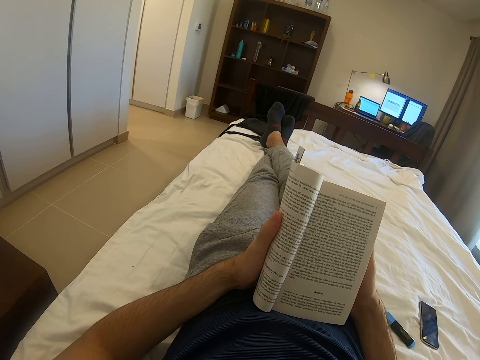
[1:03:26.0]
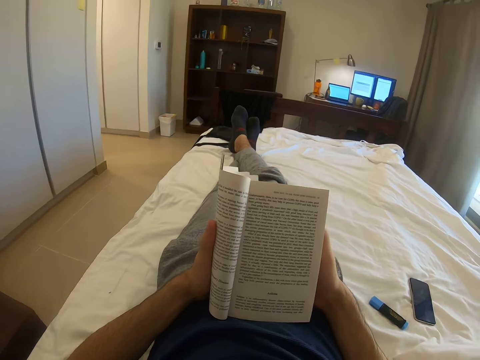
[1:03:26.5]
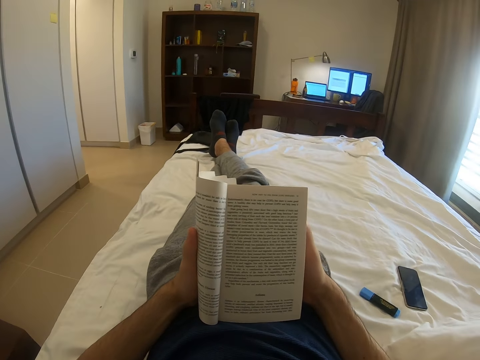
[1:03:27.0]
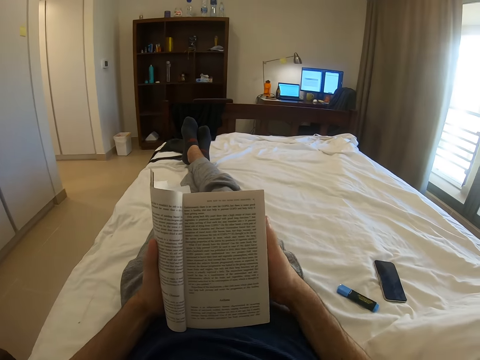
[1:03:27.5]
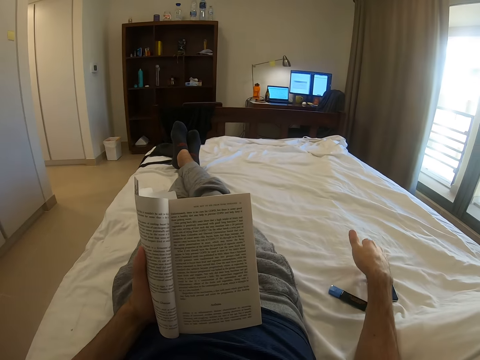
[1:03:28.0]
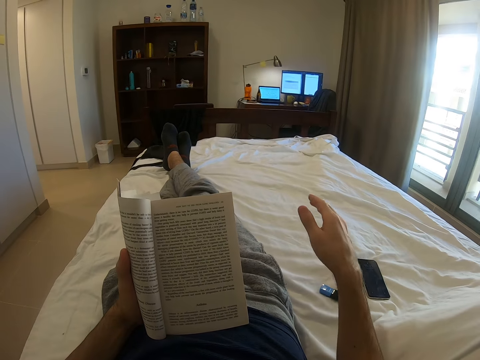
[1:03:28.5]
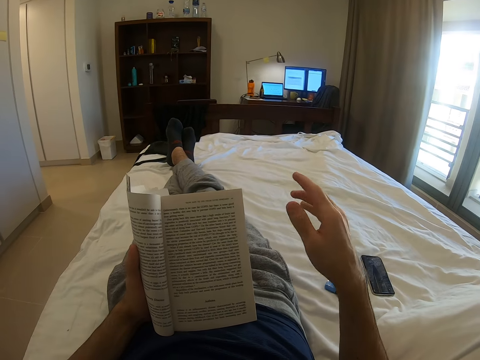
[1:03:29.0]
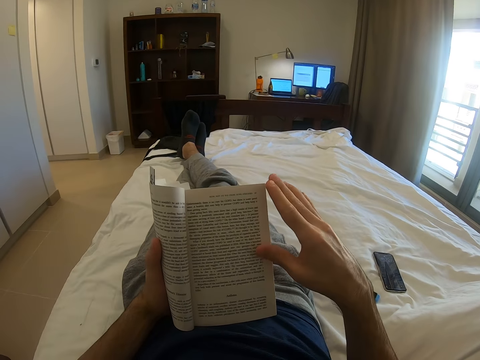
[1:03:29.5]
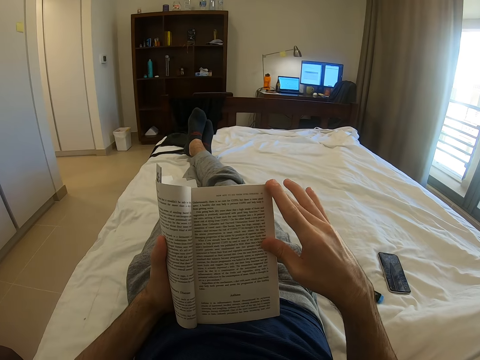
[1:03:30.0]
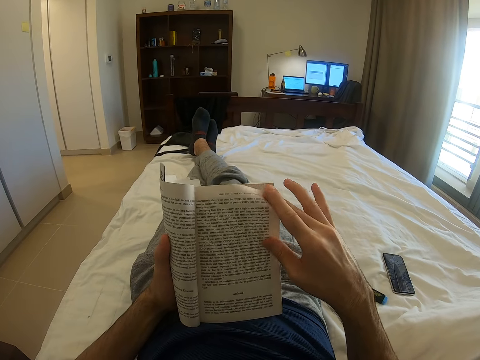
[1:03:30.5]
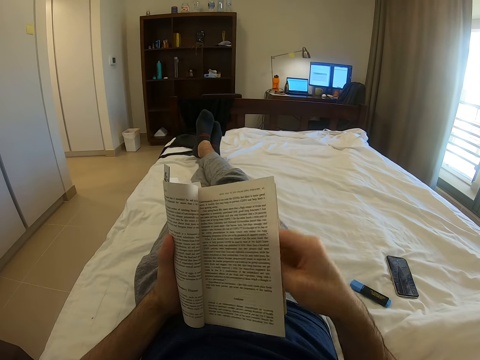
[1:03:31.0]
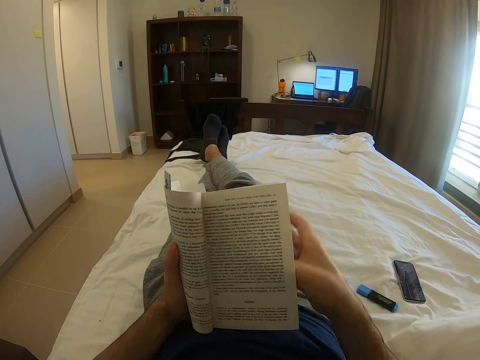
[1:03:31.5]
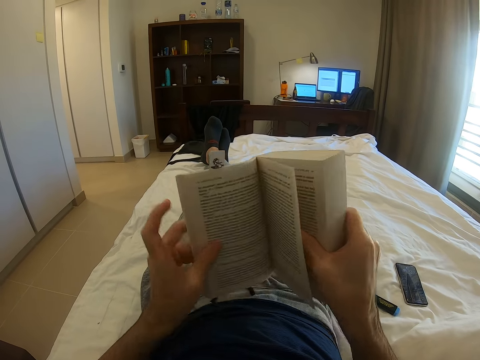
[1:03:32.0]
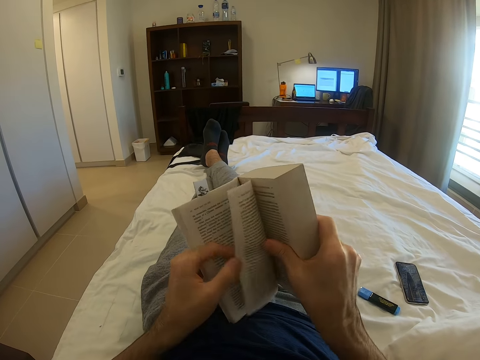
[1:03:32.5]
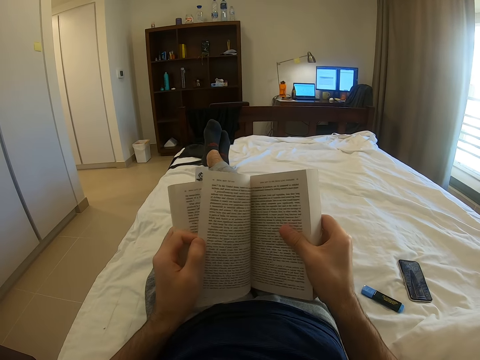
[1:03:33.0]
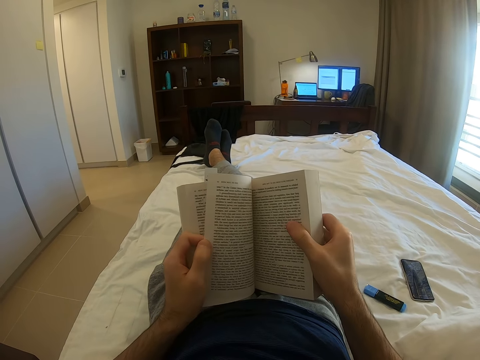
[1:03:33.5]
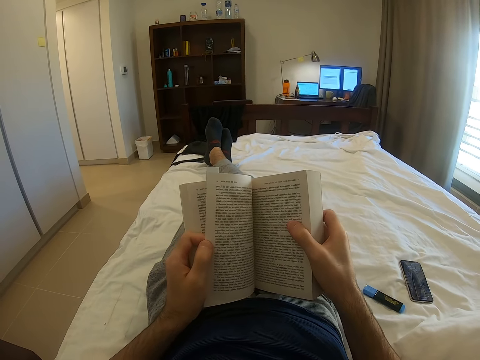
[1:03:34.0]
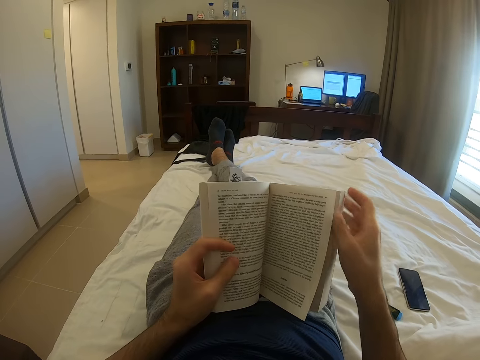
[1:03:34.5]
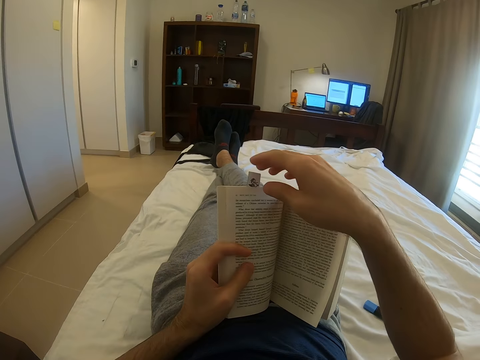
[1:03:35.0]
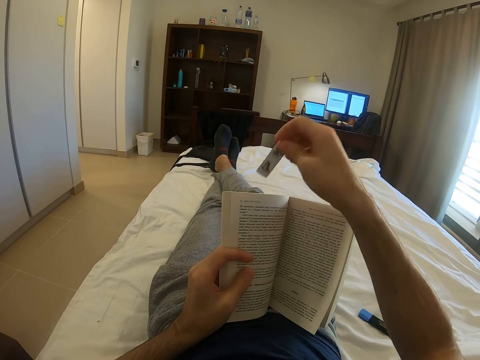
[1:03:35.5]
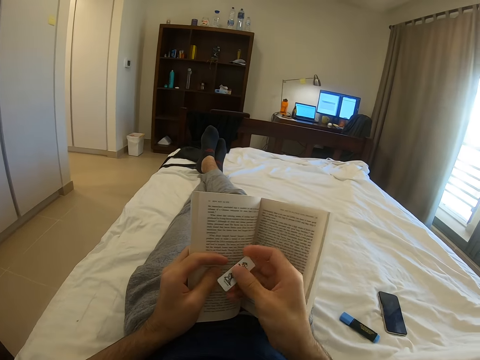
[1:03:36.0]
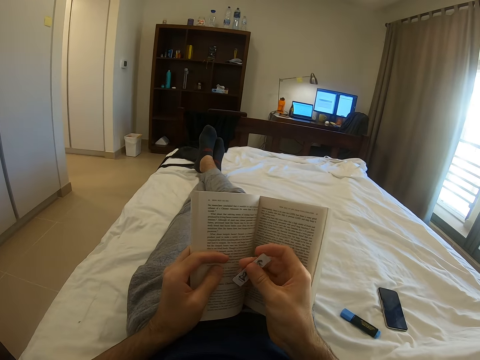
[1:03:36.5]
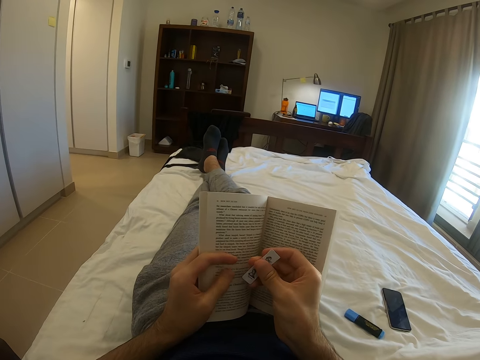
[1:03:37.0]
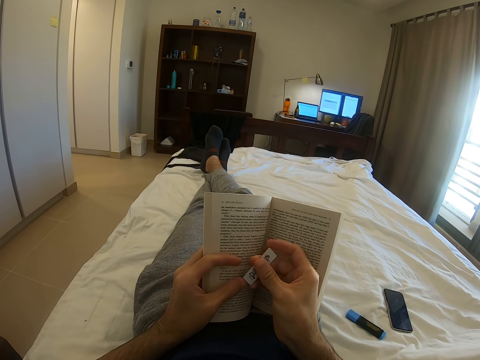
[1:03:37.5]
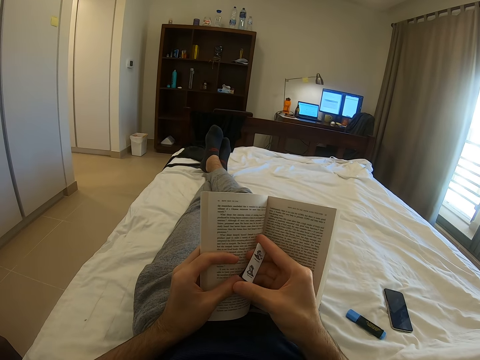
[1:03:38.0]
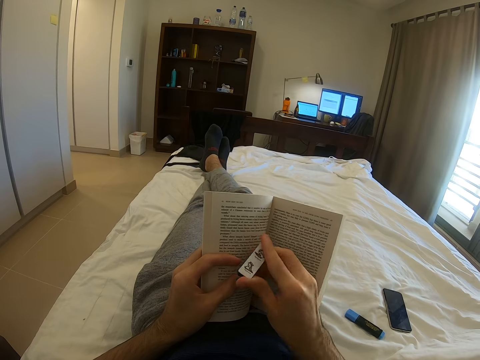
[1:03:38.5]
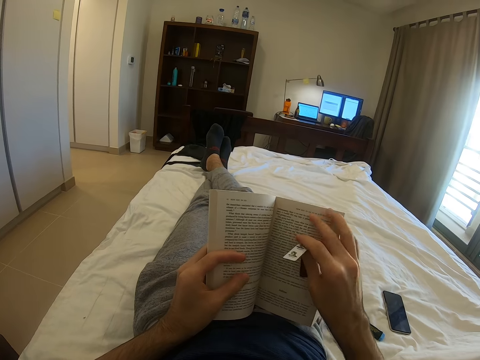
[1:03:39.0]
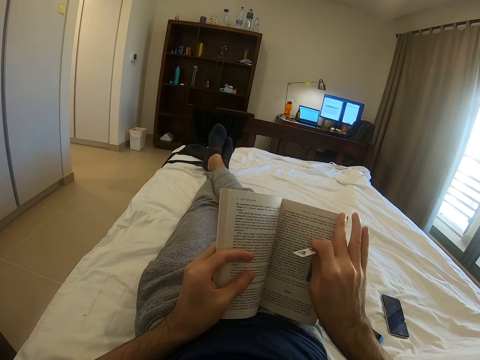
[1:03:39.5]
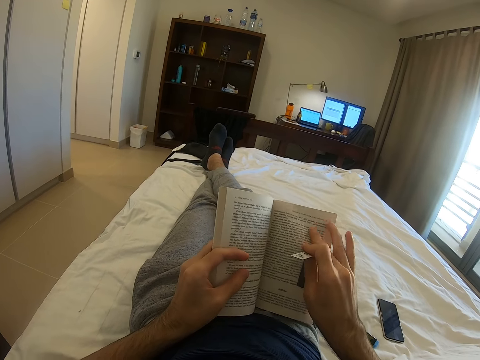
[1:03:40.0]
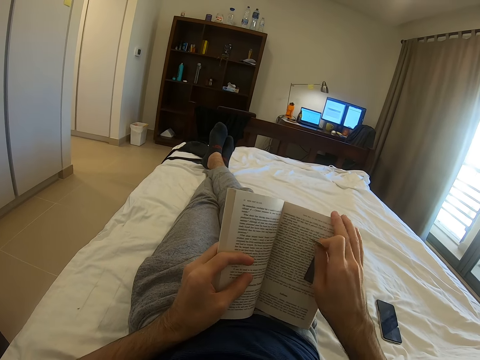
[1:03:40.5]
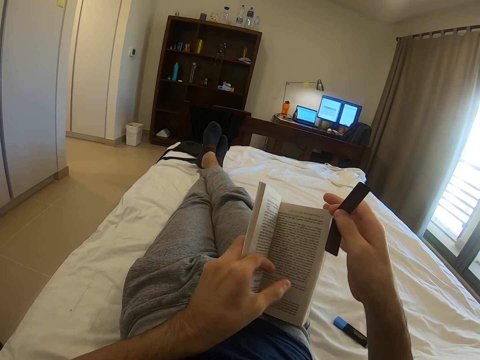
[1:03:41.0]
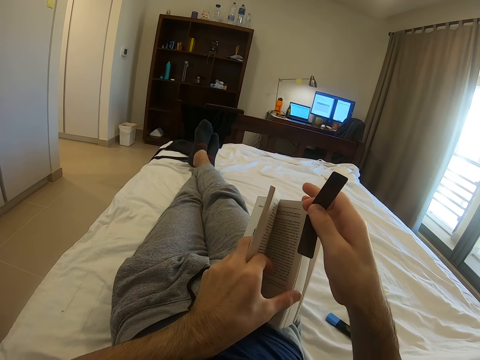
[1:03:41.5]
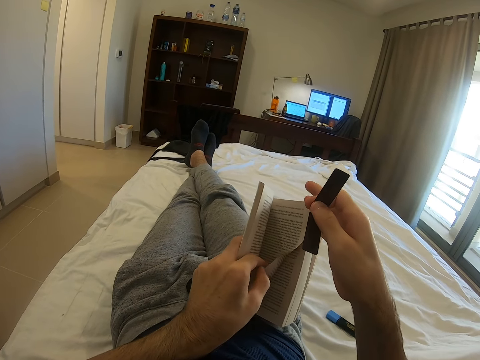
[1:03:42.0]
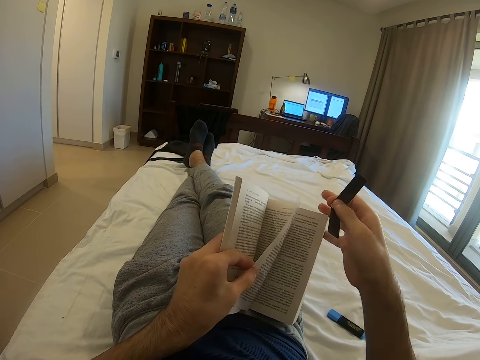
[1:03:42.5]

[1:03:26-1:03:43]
The camera wearer touches a phone. They touch a page. They flip a page from the book. They pick up something. They open a page.

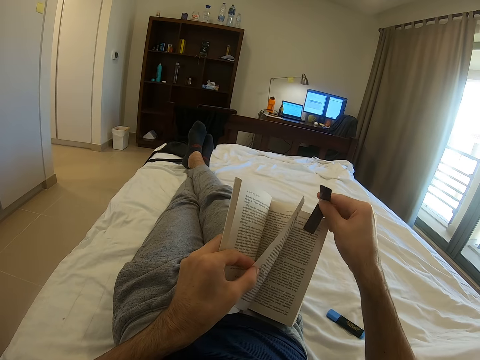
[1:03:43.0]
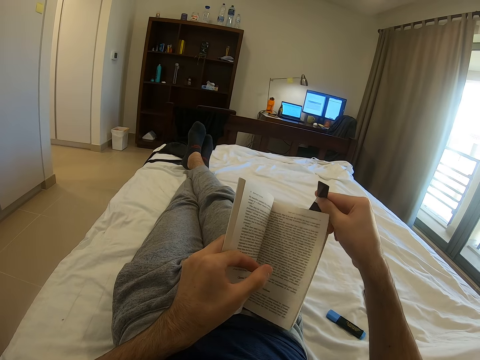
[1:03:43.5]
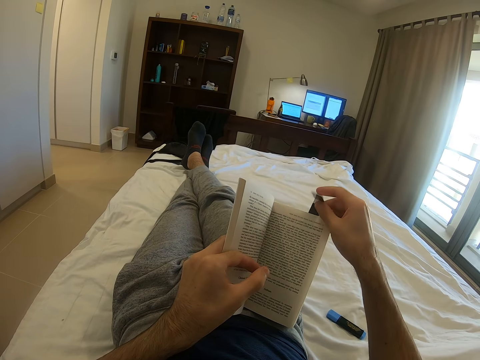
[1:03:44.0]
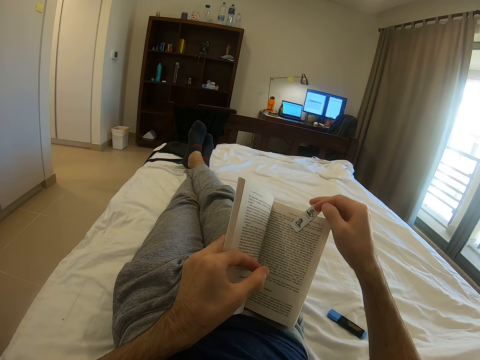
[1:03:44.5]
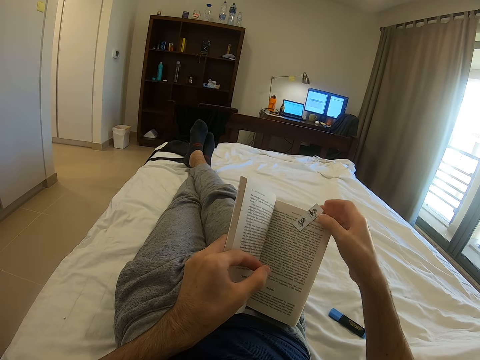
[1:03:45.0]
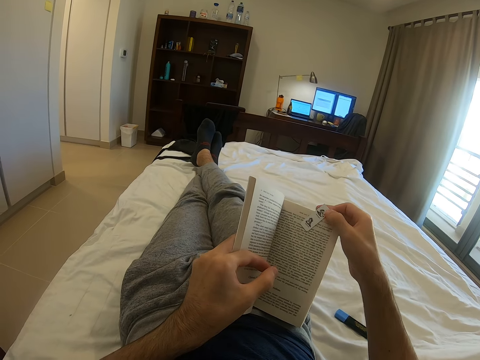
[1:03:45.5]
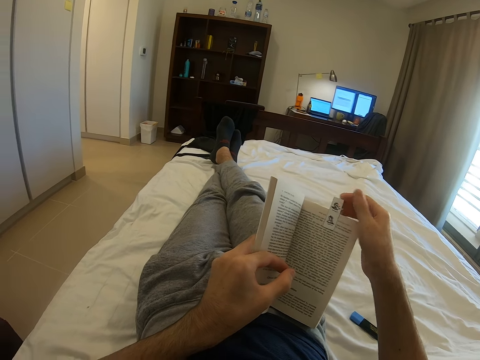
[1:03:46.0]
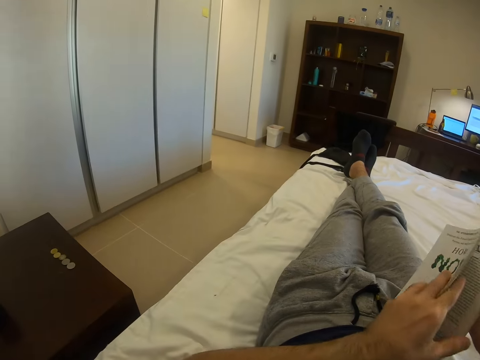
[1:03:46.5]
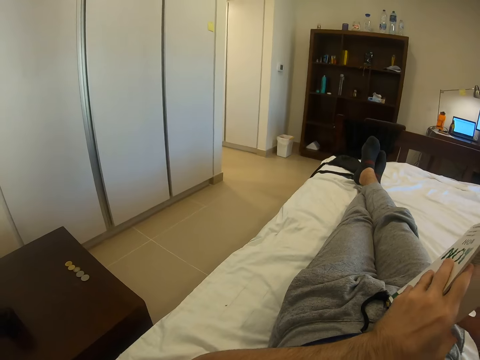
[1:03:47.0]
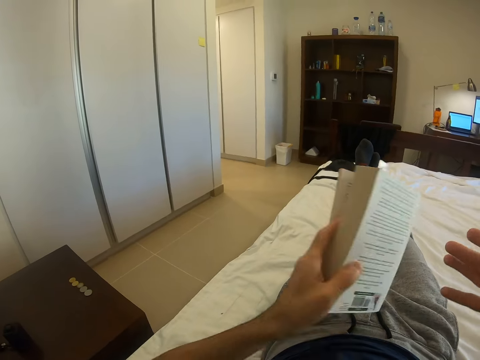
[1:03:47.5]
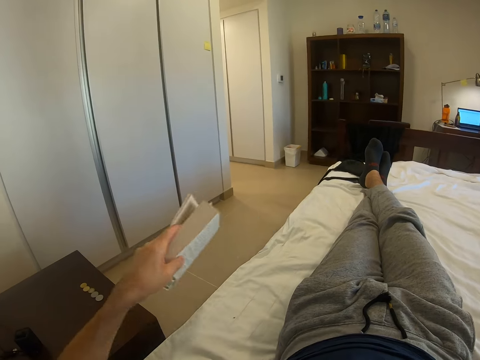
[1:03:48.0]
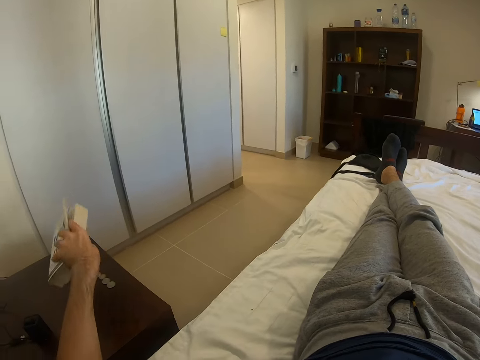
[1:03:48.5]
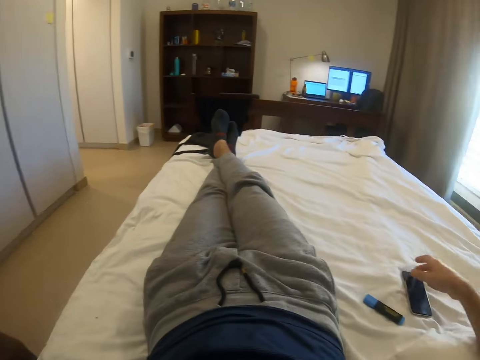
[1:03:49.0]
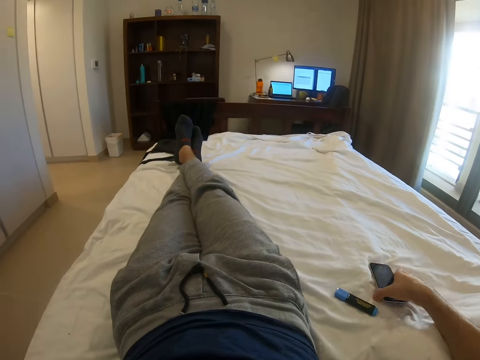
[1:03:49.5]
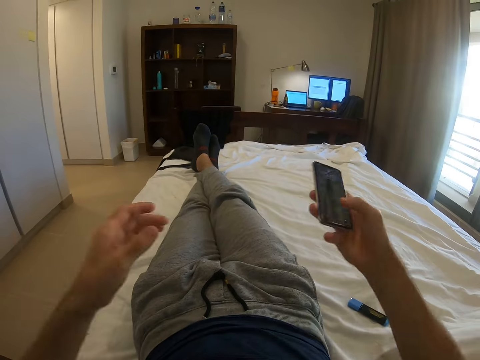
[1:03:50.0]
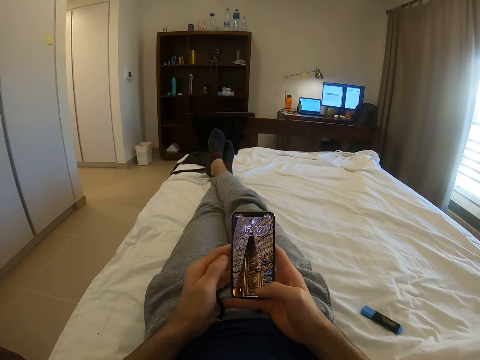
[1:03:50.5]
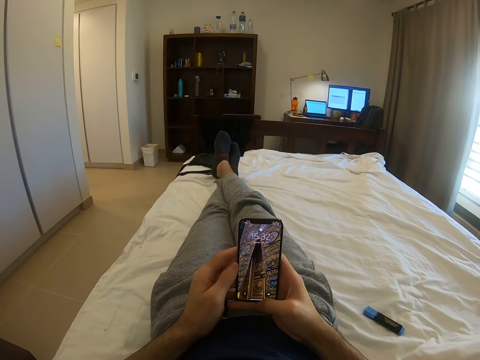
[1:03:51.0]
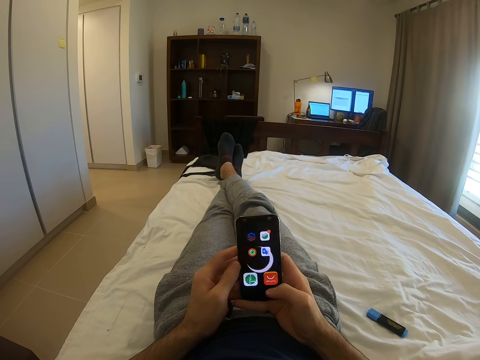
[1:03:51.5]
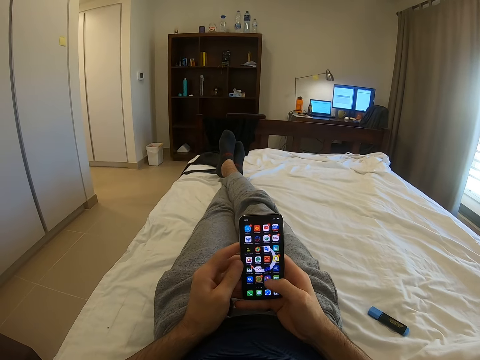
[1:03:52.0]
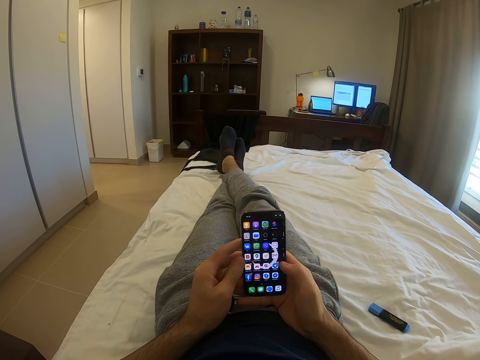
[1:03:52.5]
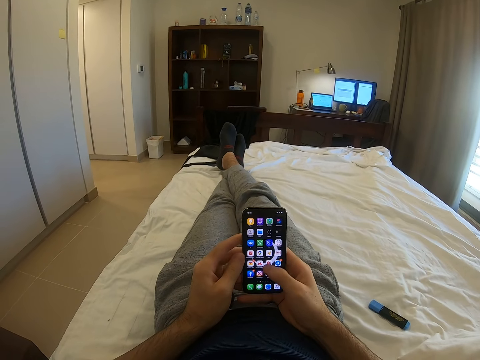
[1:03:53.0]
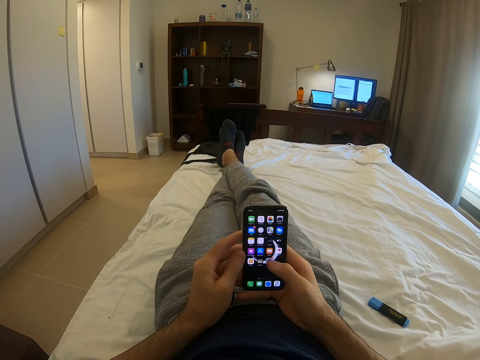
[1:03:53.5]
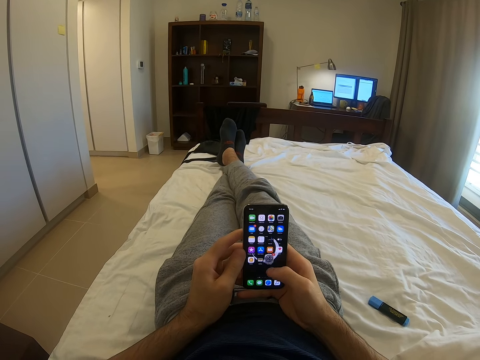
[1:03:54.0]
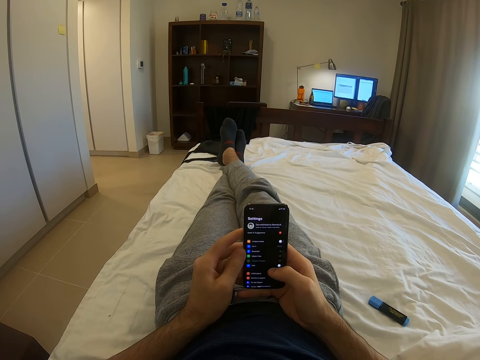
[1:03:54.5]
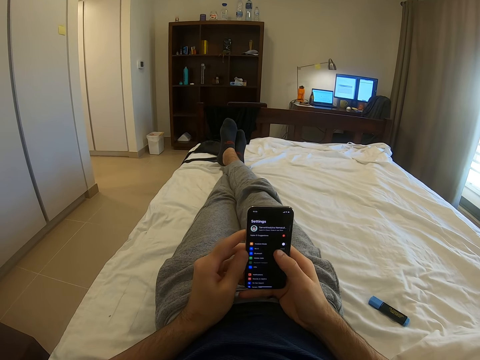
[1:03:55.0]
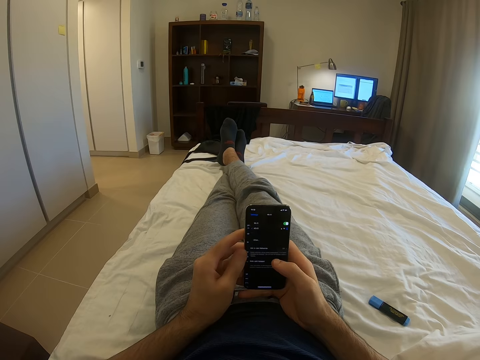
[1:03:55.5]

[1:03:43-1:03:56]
The camera wearer puts a bookmark on the book. They put the book down. They pick up a phone. They dial the phone. They tap on the phone.
